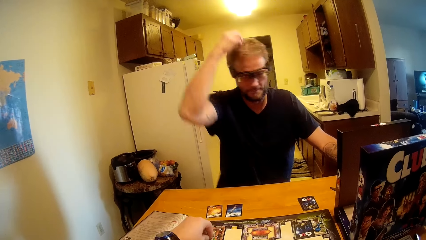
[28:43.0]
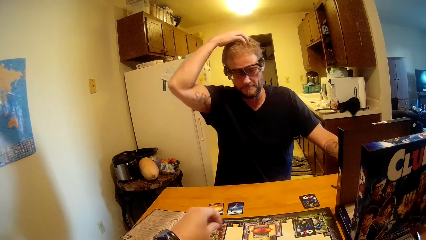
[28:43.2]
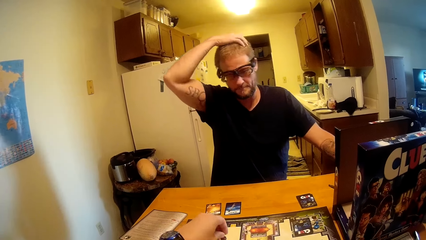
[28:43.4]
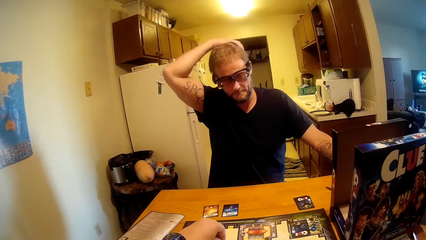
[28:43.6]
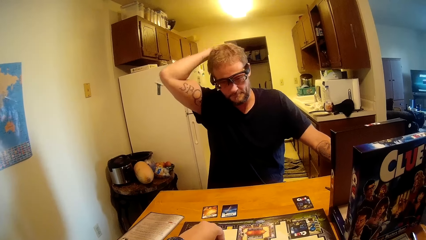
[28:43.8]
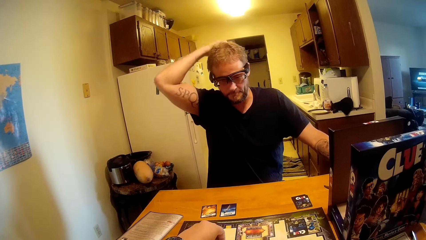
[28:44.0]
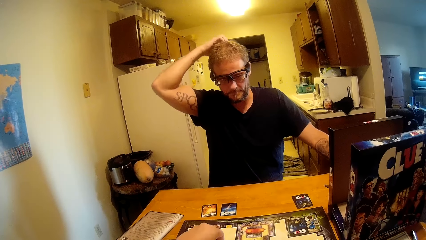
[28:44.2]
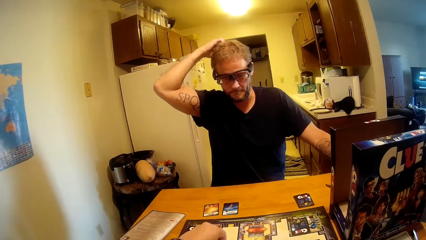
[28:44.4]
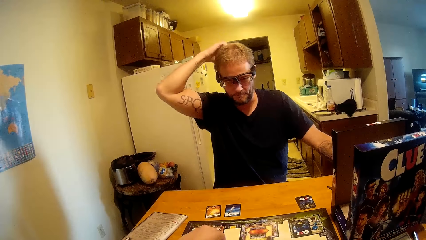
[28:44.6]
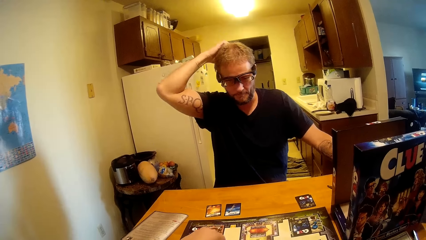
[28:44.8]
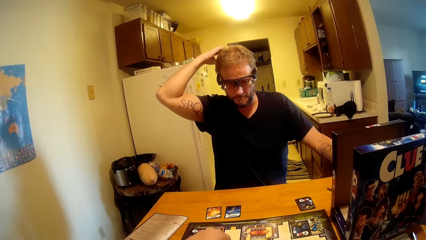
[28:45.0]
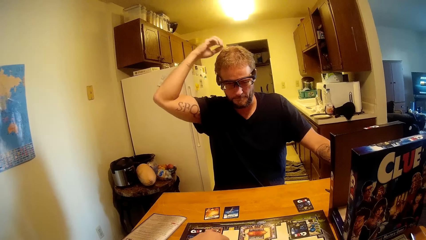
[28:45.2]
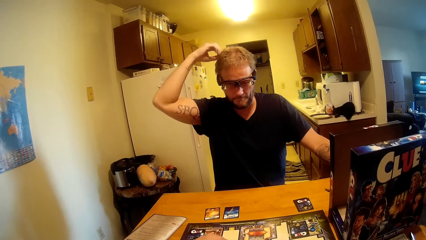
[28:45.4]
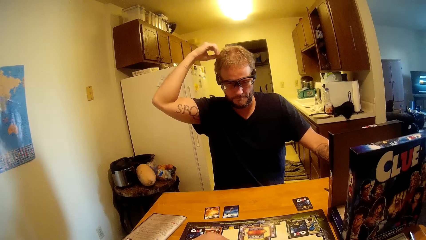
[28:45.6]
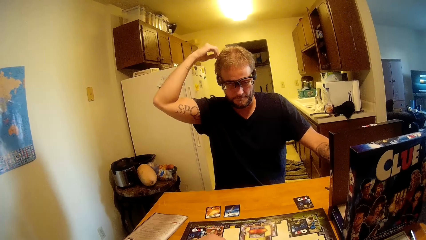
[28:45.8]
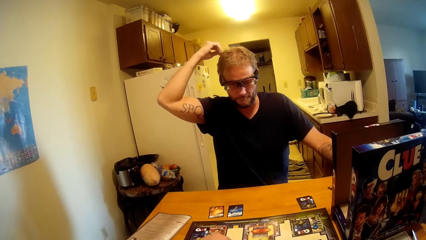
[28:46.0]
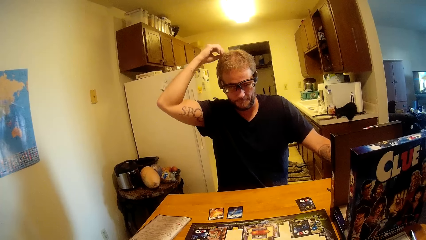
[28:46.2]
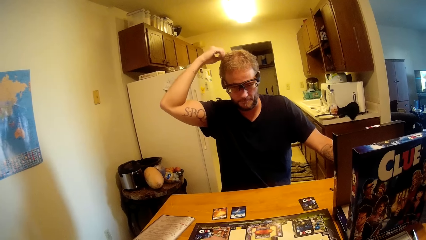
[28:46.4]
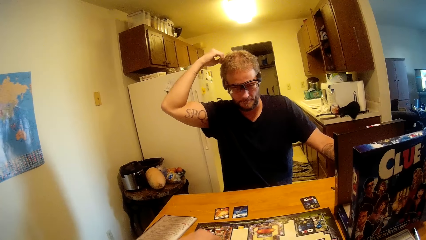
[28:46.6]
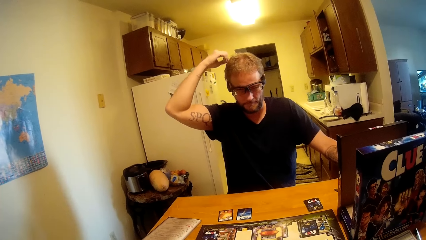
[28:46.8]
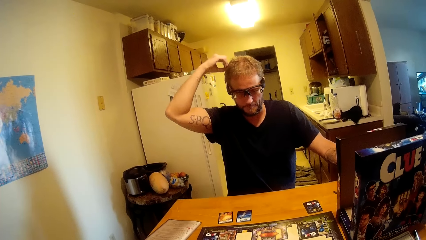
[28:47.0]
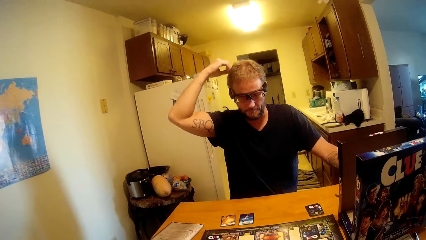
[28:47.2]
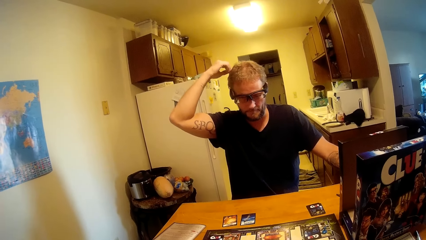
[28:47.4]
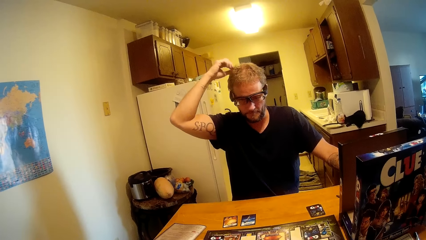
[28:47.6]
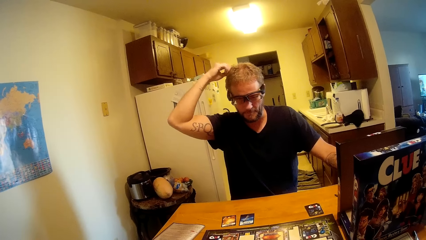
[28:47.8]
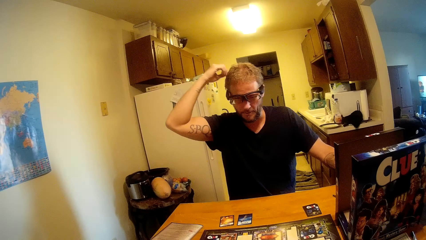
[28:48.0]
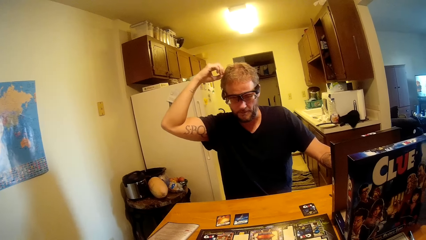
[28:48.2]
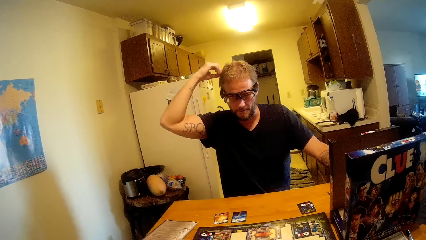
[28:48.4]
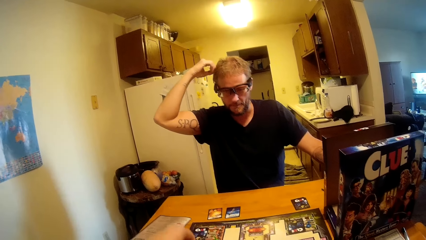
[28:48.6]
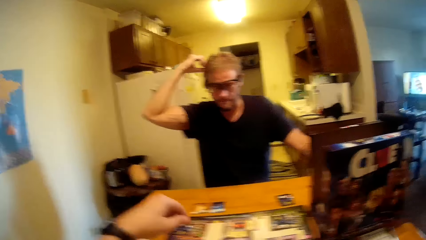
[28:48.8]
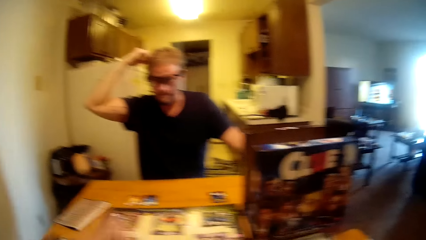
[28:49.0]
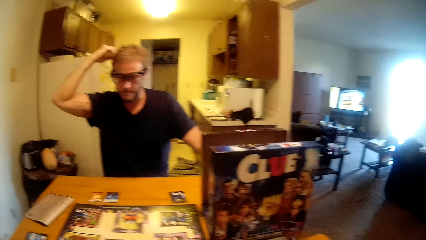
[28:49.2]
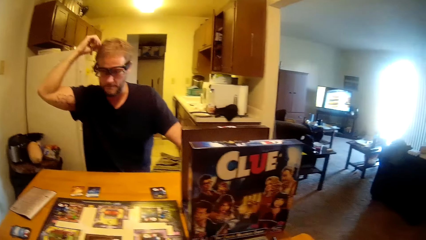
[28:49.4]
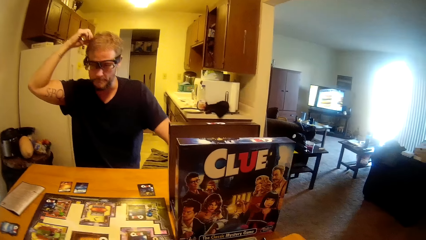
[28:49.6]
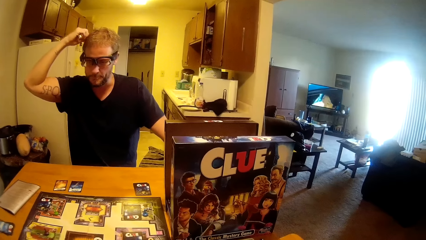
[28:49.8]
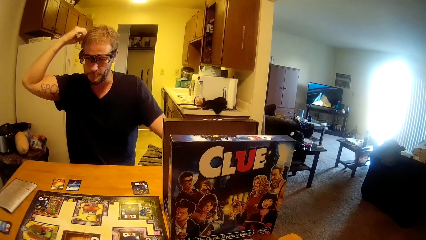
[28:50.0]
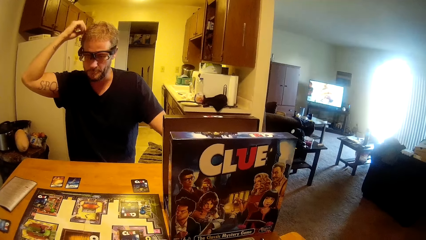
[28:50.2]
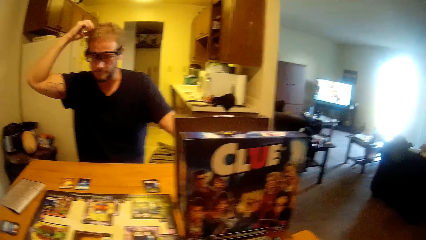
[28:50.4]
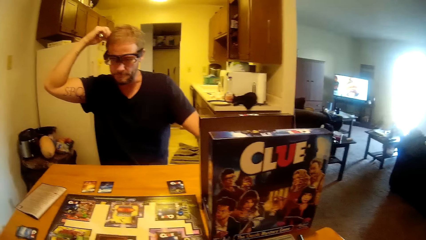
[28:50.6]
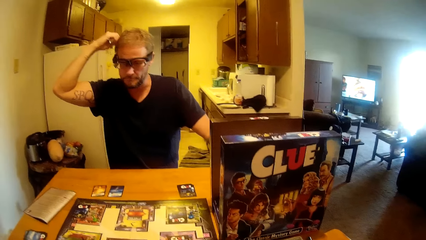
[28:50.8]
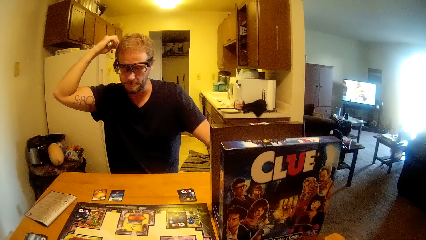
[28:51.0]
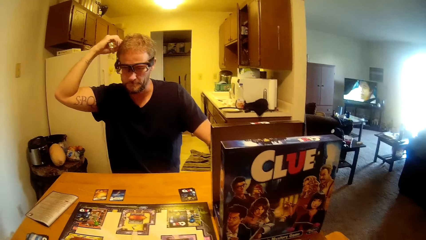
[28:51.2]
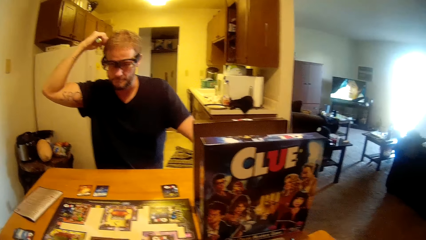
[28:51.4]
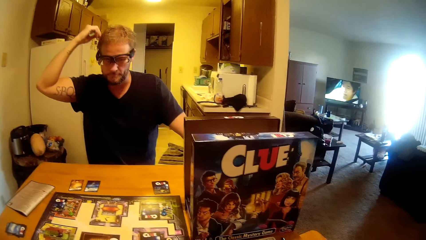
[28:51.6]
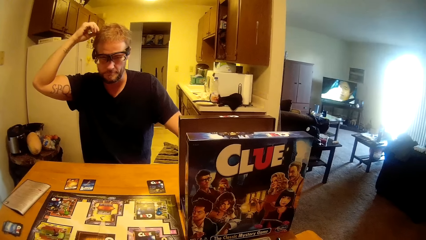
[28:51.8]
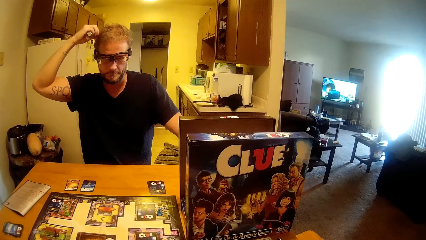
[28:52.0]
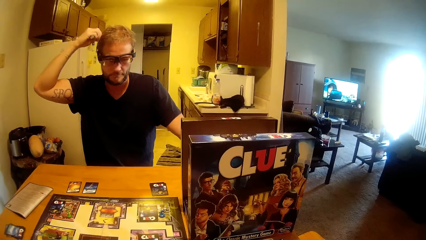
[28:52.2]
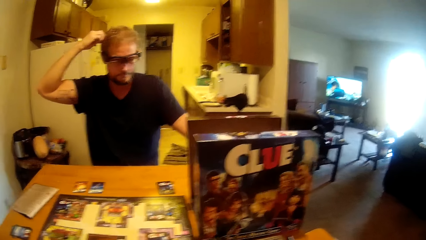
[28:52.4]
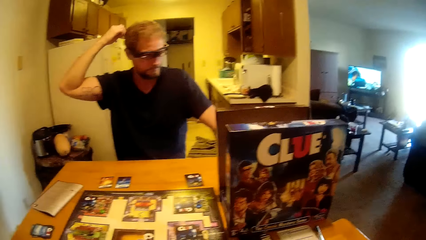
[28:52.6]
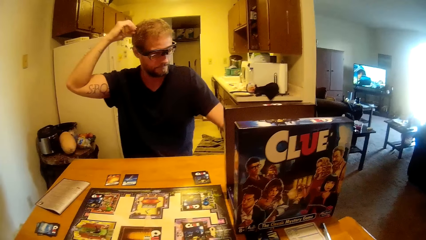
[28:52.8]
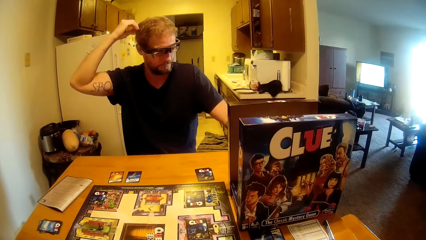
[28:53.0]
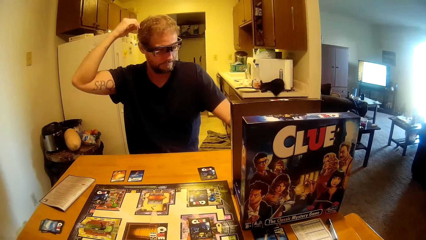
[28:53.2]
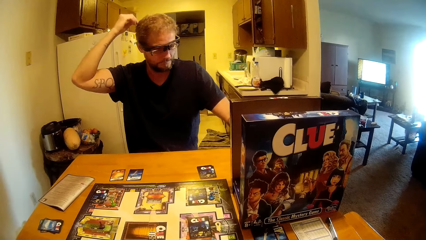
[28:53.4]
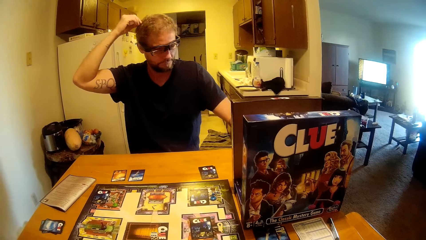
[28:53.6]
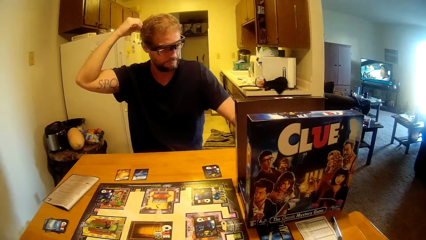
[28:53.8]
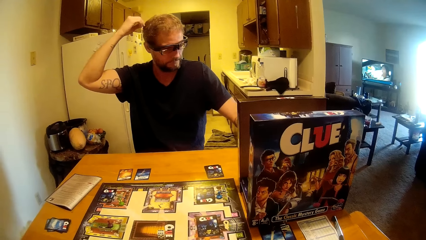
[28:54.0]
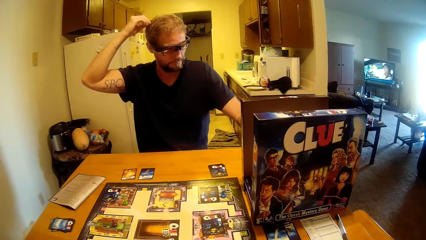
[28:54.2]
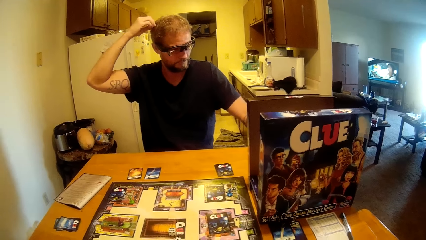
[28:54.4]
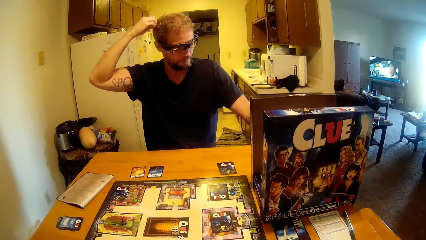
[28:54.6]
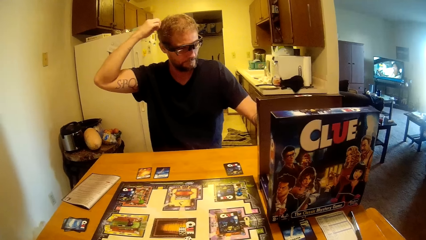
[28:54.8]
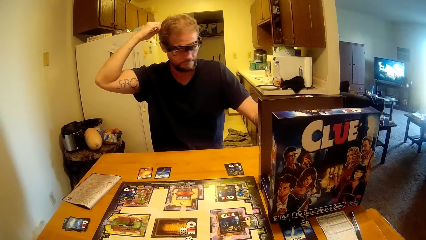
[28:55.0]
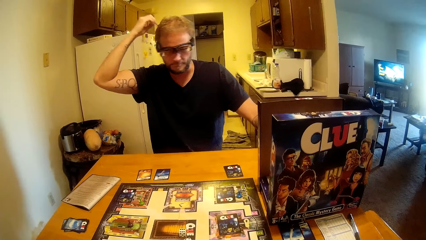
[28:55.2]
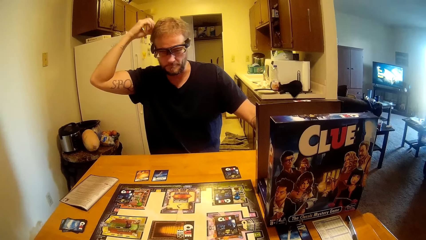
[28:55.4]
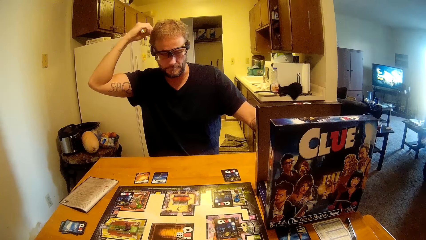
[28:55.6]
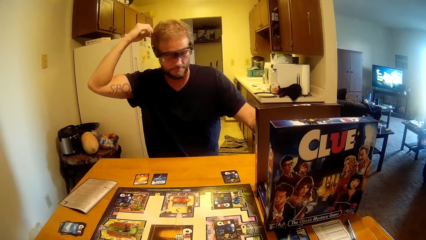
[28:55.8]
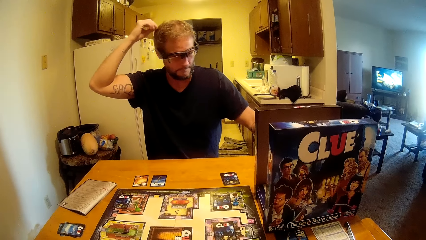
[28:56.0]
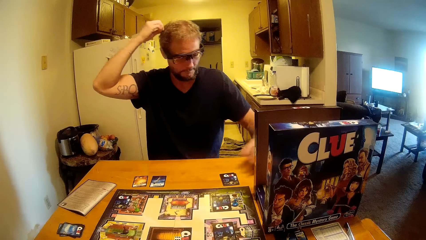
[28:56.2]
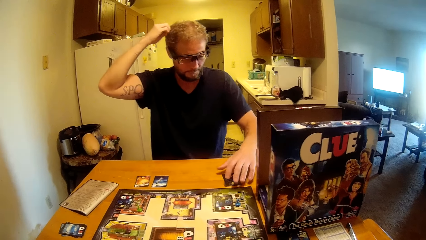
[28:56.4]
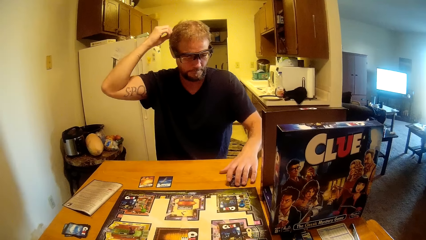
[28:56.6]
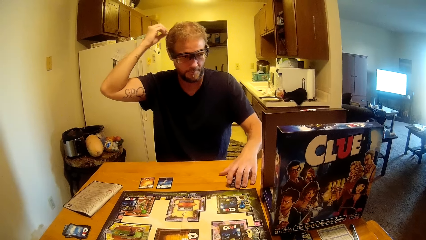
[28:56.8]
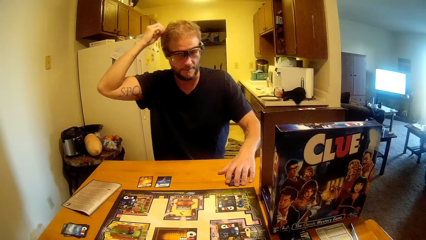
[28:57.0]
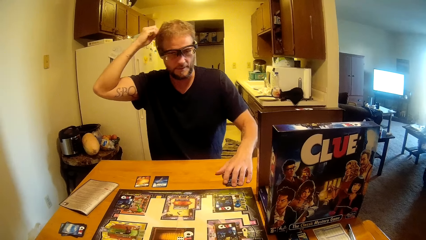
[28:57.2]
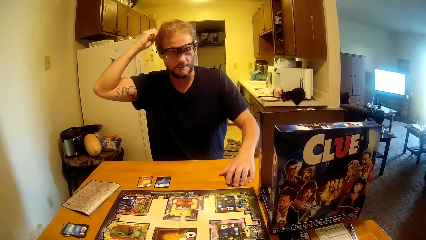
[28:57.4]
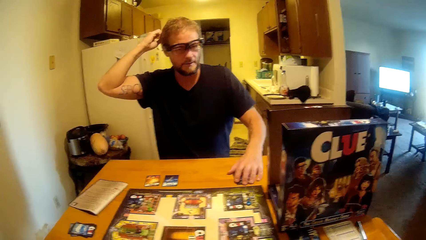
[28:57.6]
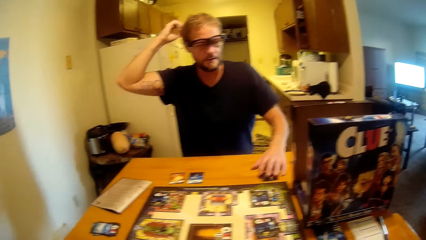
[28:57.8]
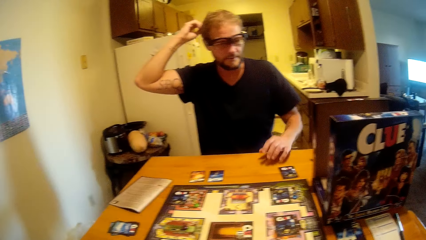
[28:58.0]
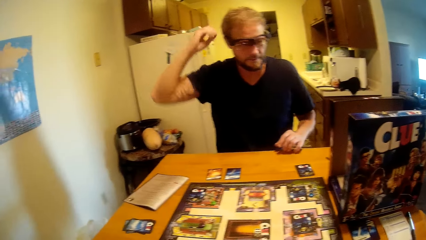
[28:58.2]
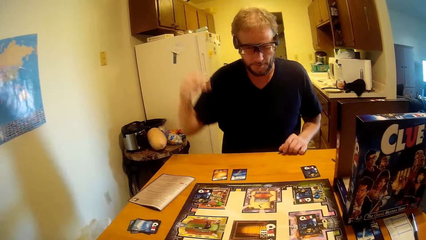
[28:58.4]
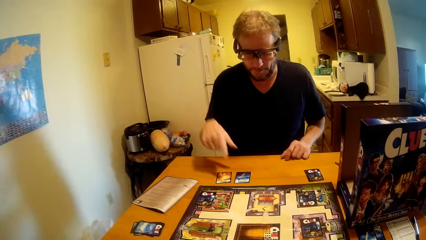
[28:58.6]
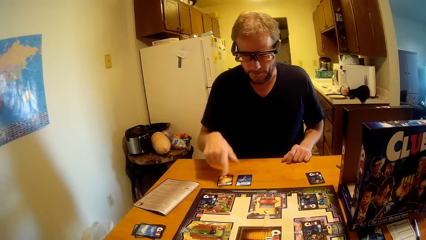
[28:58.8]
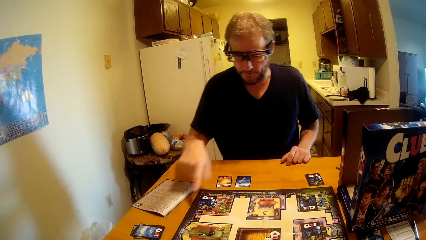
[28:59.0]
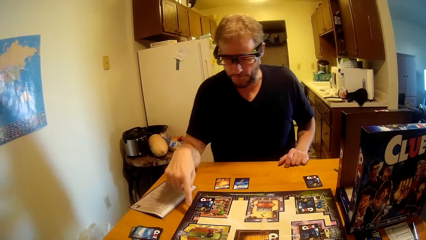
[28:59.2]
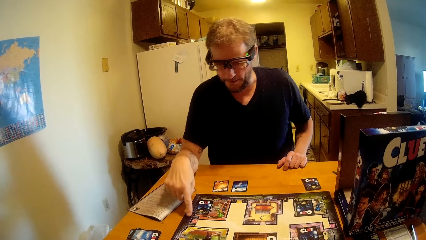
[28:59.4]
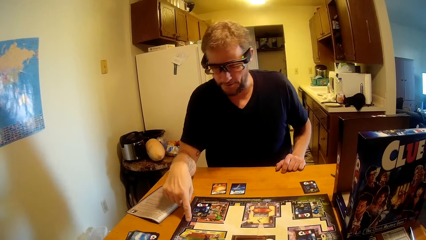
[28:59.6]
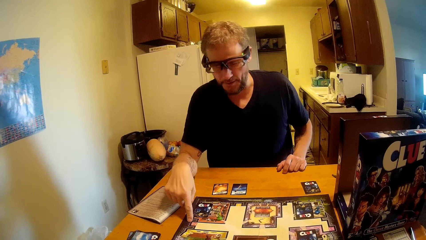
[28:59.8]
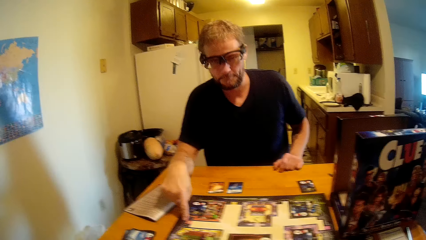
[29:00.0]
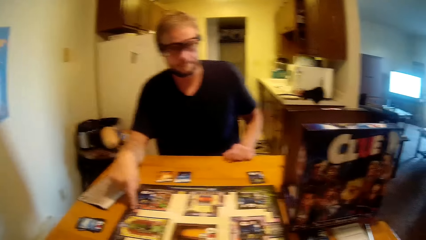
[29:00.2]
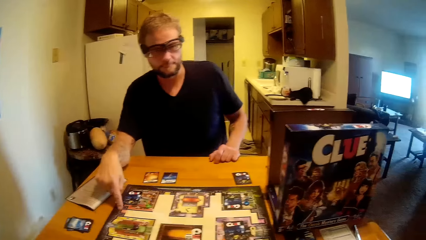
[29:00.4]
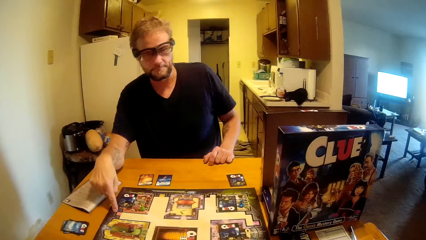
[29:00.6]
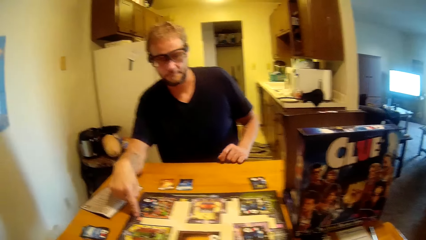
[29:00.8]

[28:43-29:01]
The camera wearer plays the Clue board game. They count on the game. They talk to a man. The man touches the card on the table and points at the card on the table.
